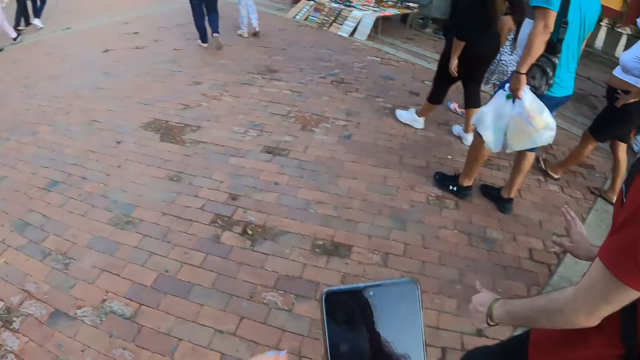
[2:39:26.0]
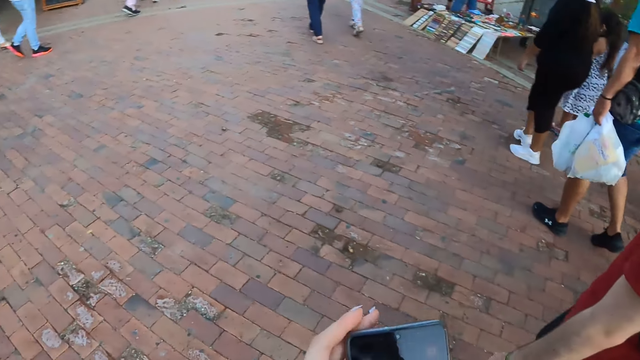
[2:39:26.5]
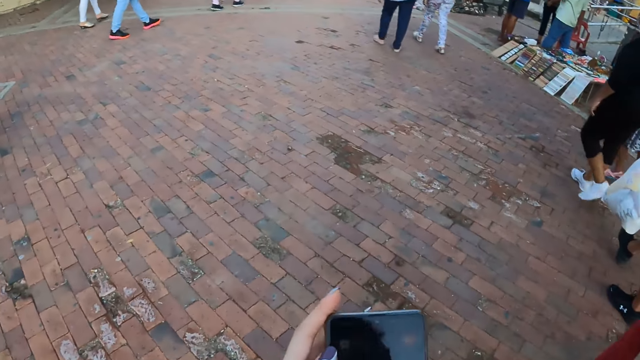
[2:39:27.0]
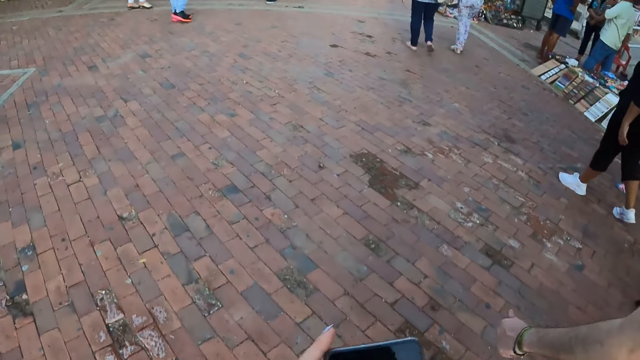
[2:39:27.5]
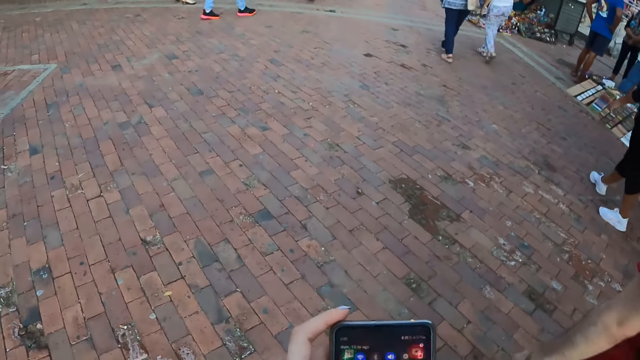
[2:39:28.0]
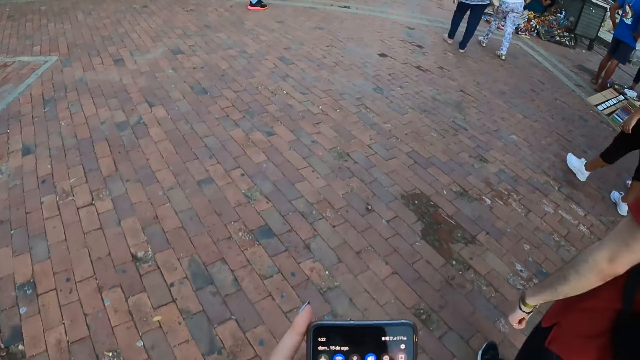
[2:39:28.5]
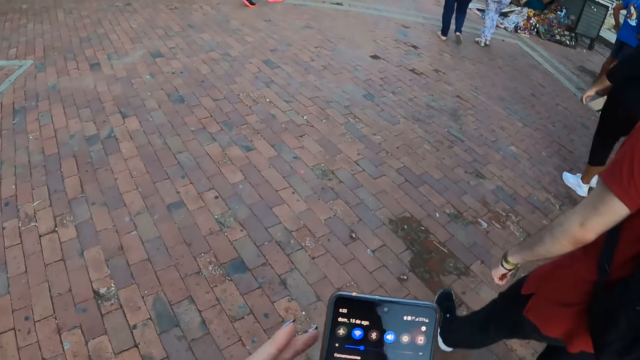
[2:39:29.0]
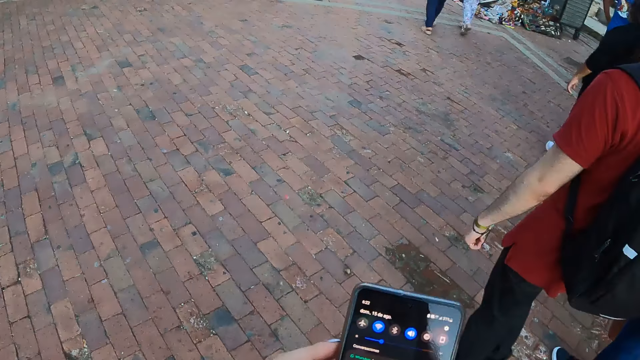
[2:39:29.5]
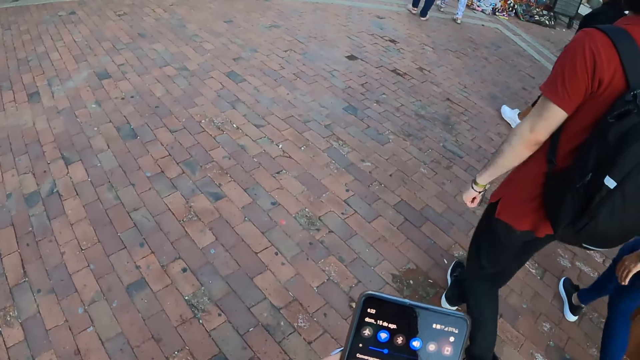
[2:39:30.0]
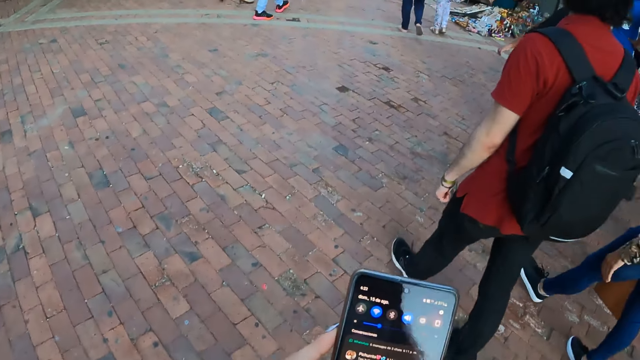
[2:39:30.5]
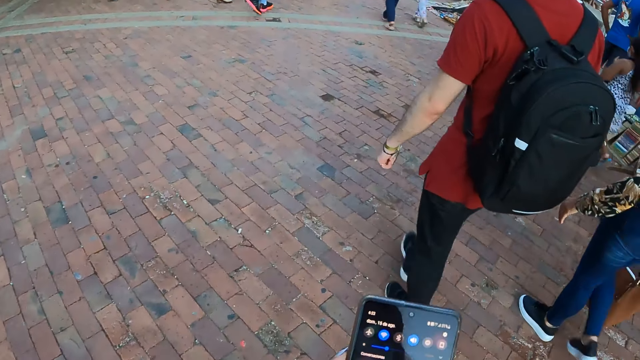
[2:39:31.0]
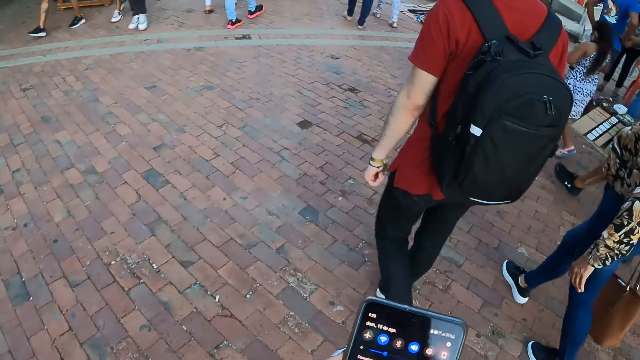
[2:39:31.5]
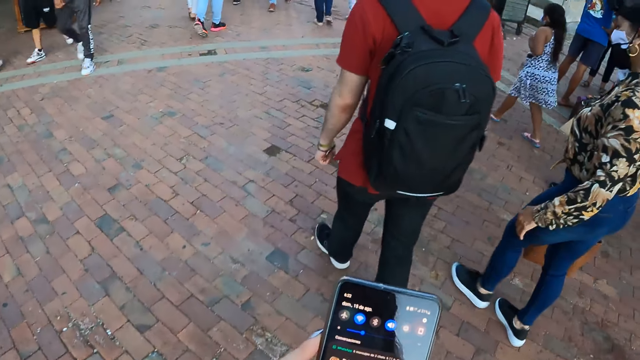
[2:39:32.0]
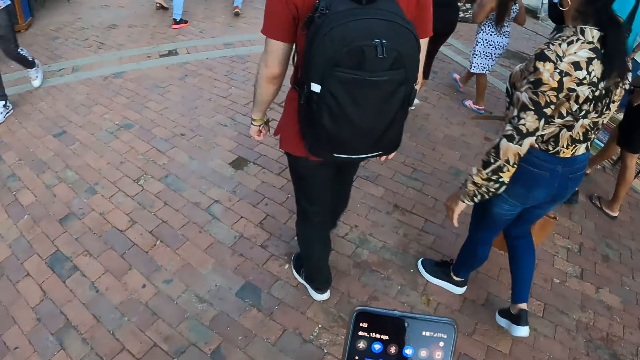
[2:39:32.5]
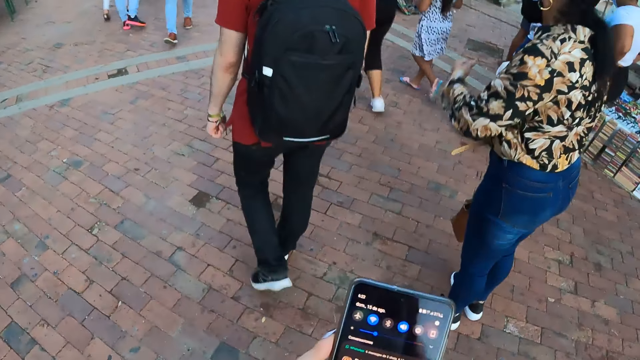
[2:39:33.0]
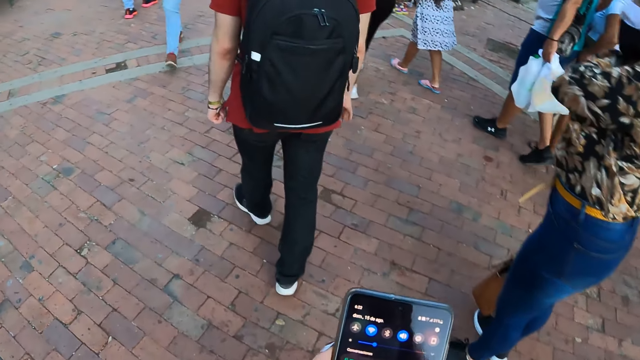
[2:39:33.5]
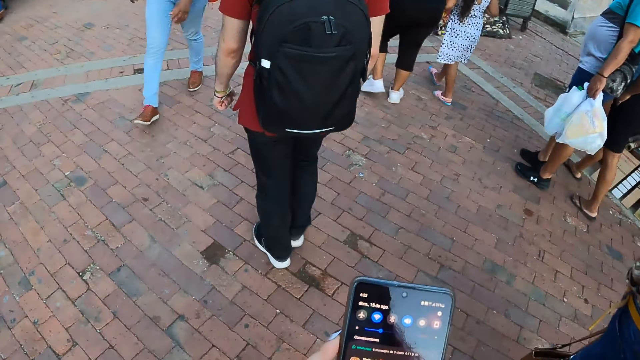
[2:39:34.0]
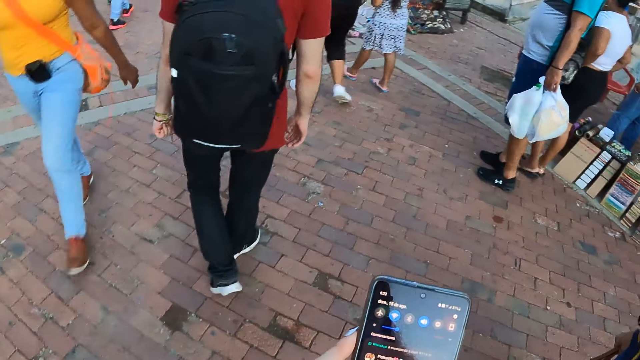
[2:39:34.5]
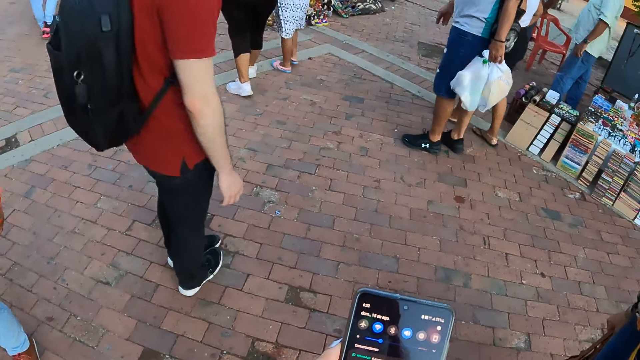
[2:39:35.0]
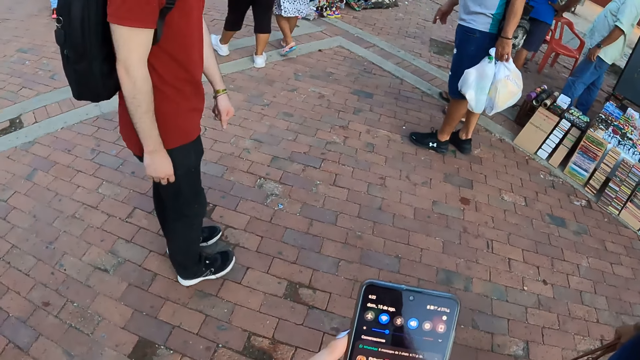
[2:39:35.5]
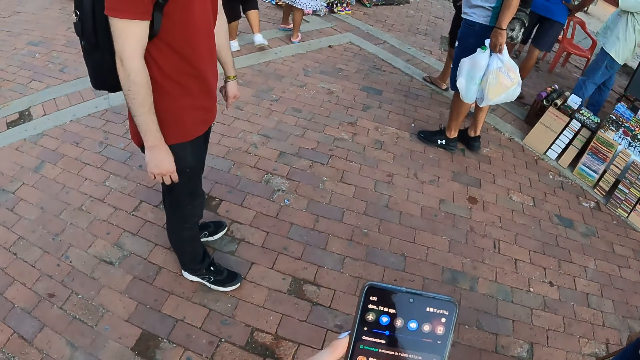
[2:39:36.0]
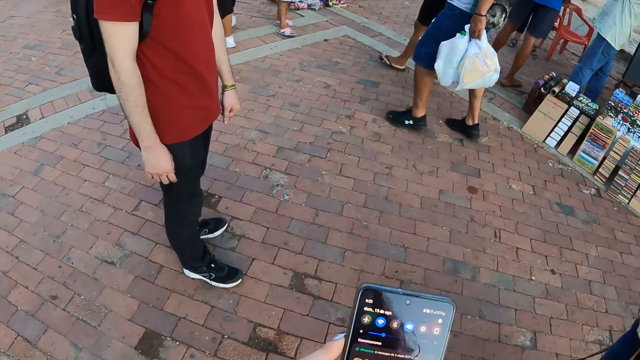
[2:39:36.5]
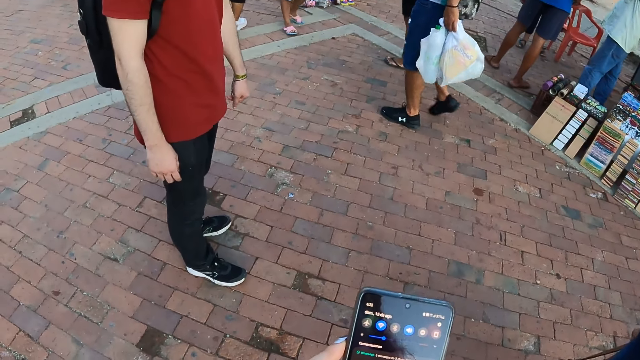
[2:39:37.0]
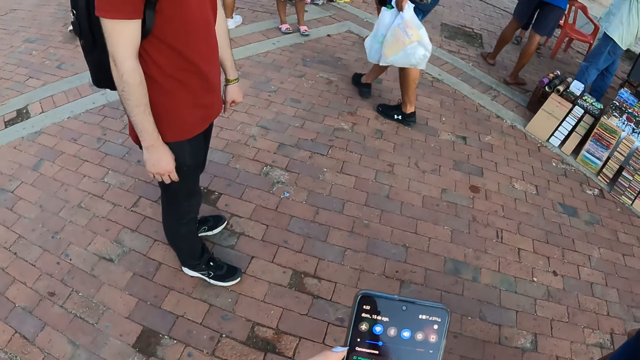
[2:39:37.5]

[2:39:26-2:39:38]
The camera wearer holds the phone. They operate the phone.

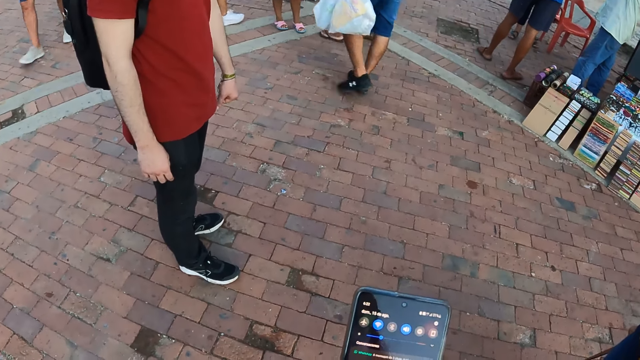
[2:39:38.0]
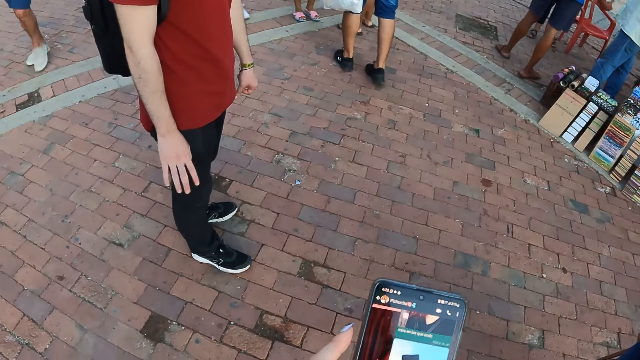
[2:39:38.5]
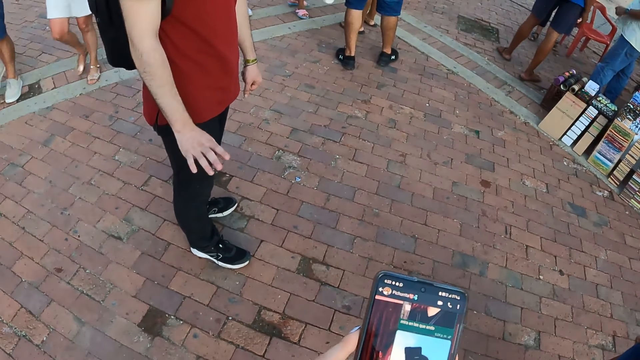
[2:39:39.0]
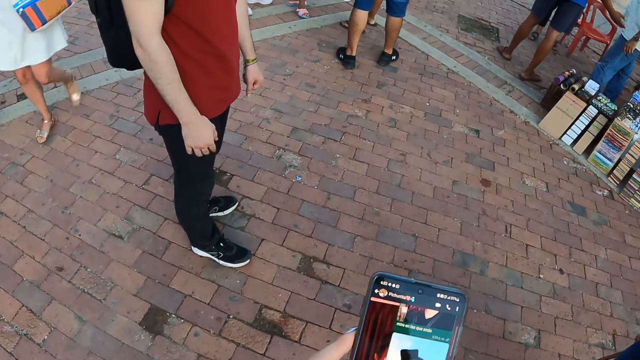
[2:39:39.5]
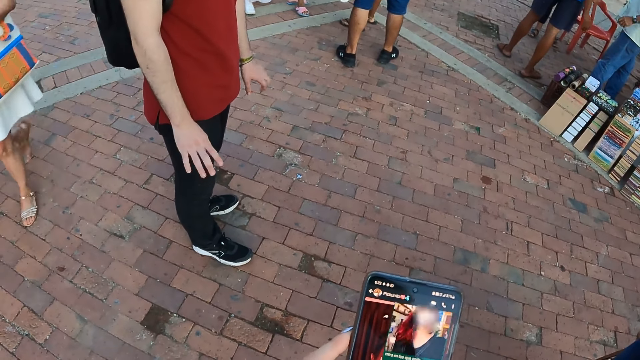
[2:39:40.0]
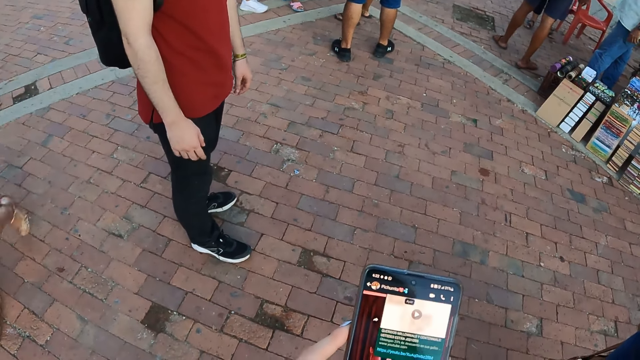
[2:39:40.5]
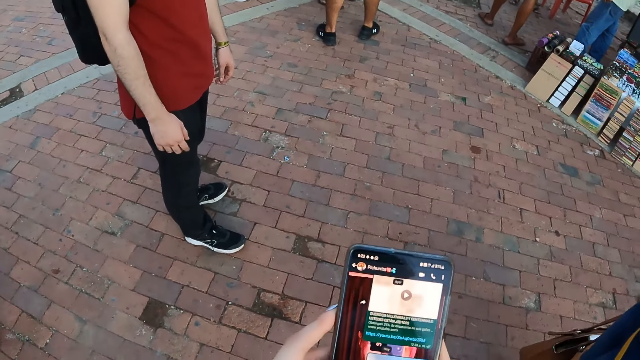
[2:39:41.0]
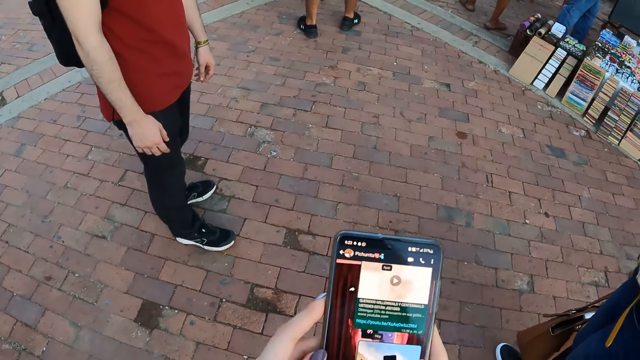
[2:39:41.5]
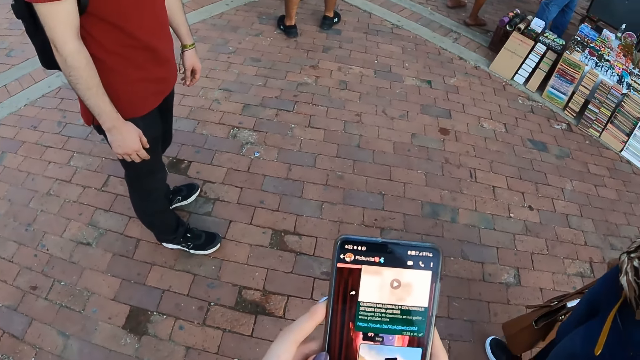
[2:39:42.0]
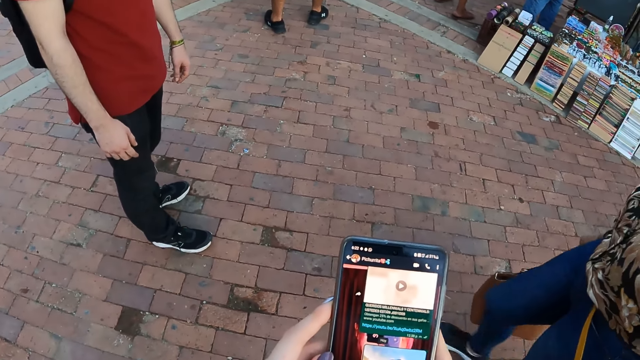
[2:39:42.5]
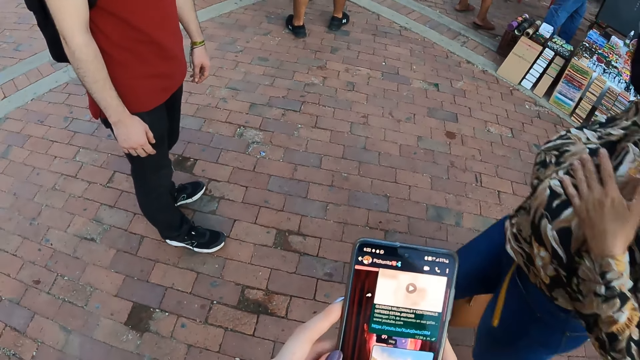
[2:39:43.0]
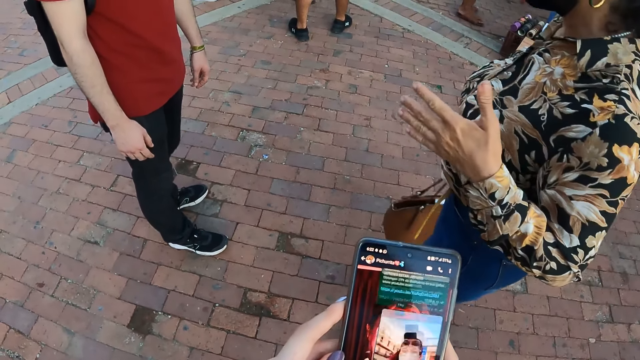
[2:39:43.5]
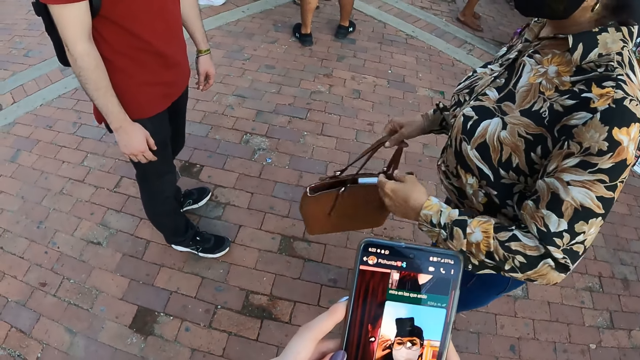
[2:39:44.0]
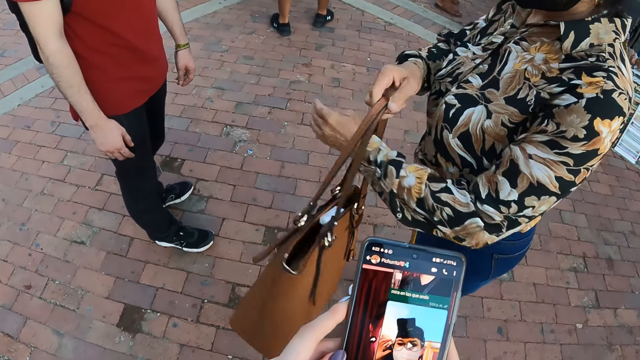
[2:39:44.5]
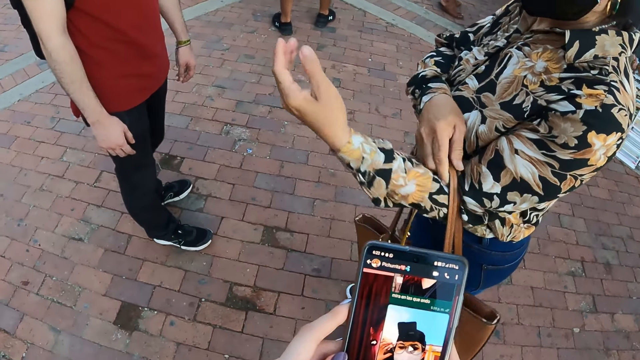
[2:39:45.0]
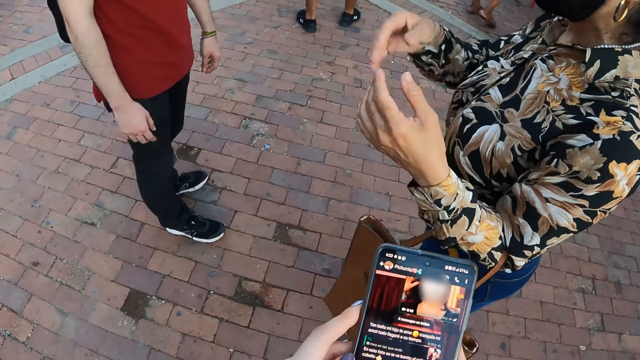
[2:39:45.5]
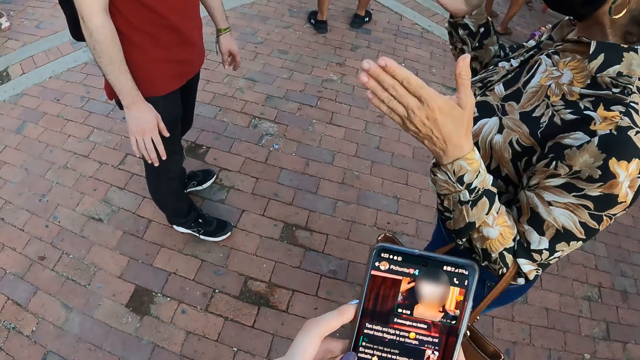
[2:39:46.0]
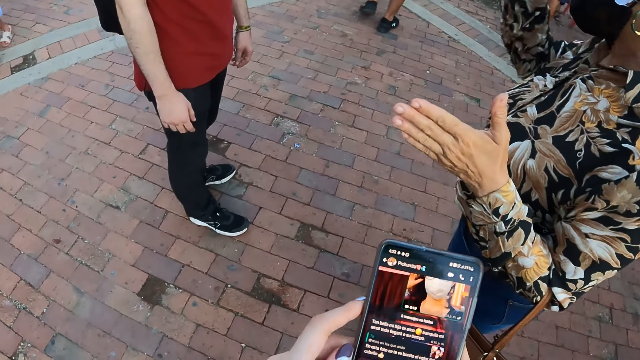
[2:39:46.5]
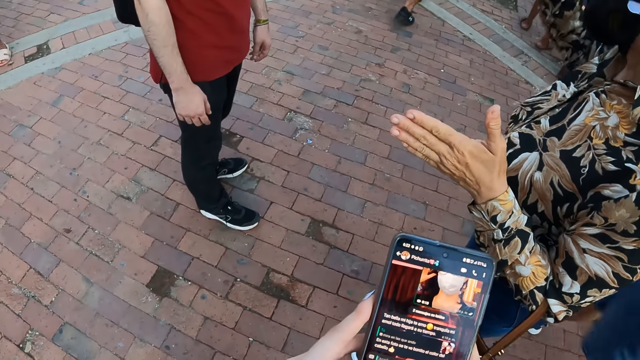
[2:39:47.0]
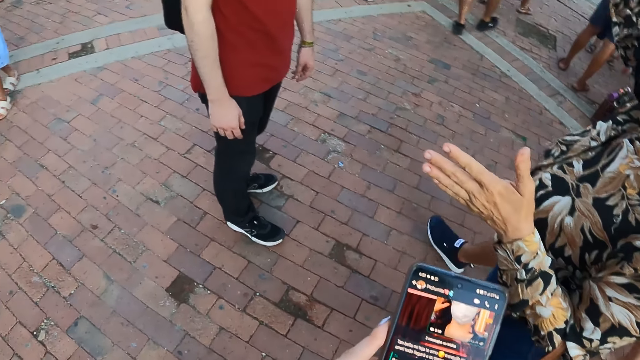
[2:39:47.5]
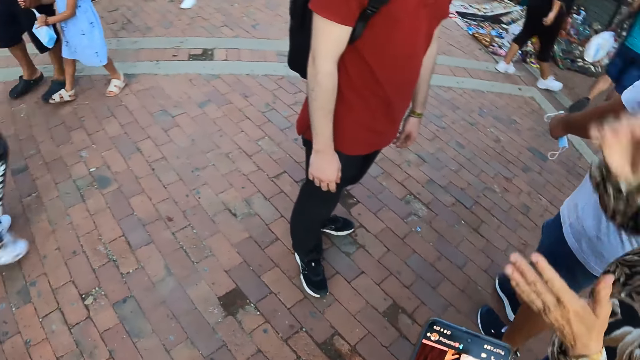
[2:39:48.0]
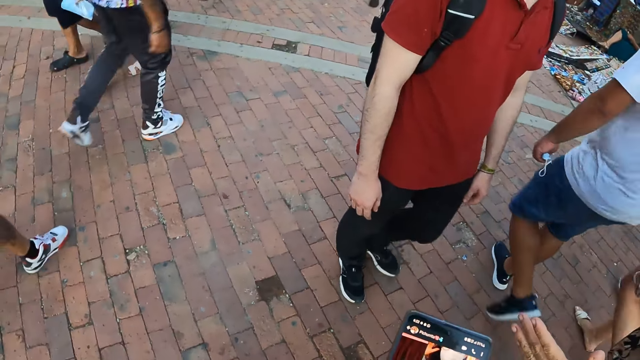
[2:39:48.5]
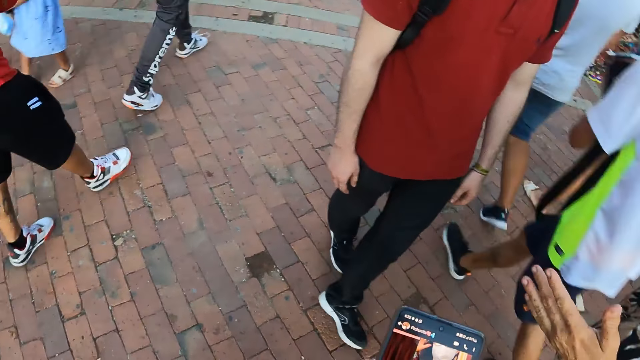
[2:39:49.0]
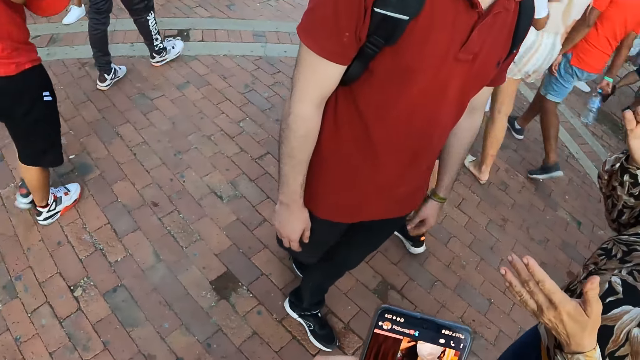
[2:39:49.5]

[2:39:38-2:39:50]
A lady stretches a hand. She puts the handbag on the hand. The camera wearer stretches a hand.
